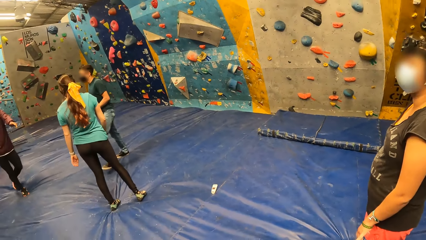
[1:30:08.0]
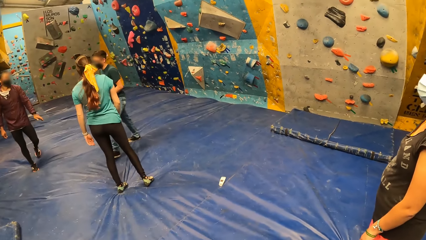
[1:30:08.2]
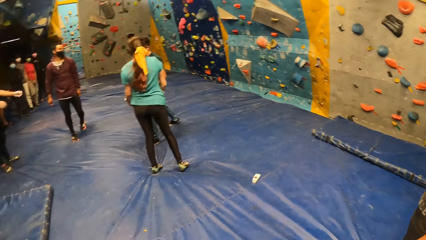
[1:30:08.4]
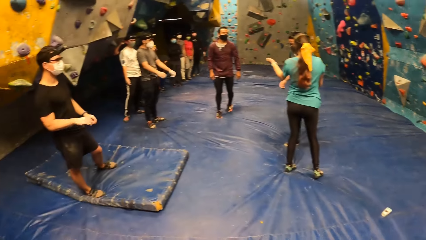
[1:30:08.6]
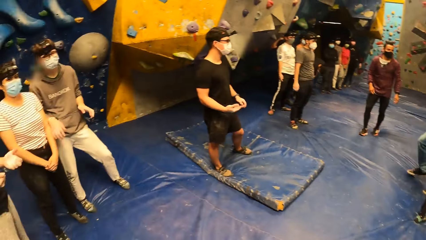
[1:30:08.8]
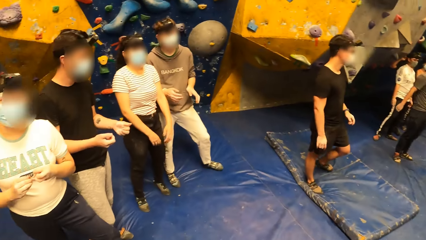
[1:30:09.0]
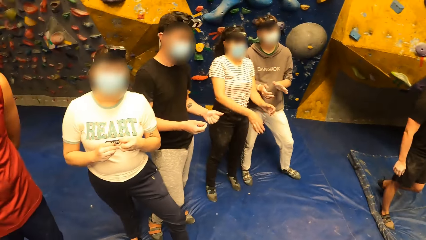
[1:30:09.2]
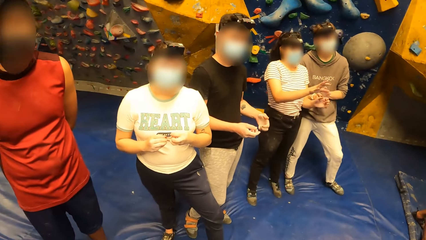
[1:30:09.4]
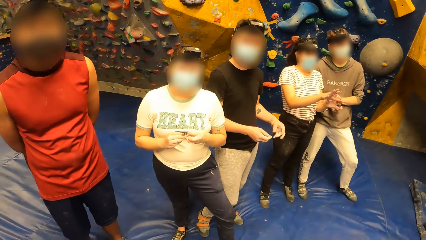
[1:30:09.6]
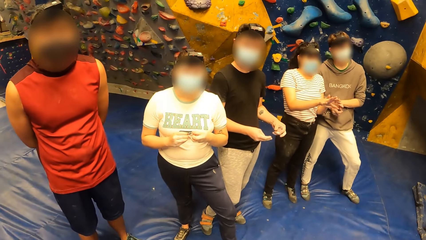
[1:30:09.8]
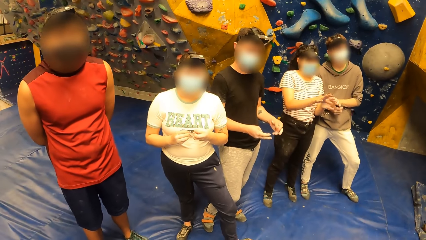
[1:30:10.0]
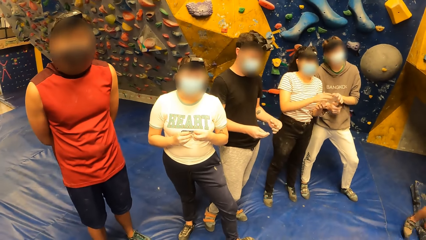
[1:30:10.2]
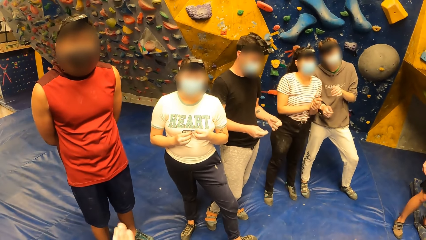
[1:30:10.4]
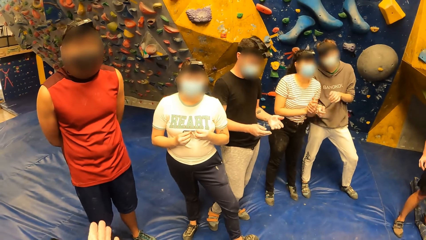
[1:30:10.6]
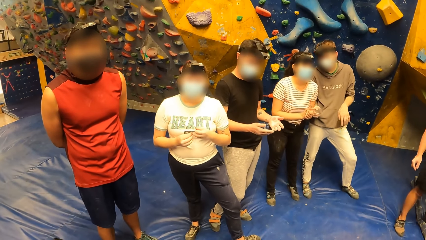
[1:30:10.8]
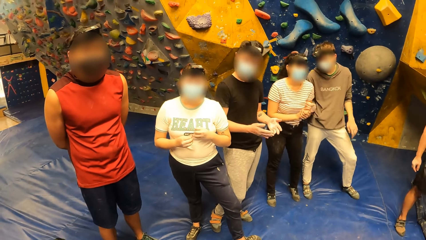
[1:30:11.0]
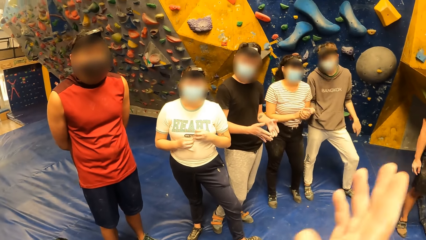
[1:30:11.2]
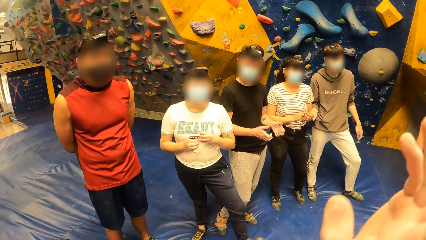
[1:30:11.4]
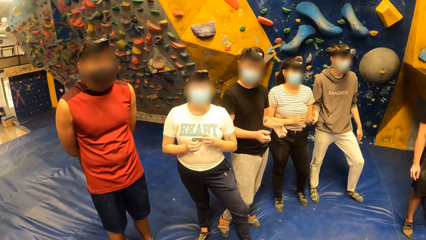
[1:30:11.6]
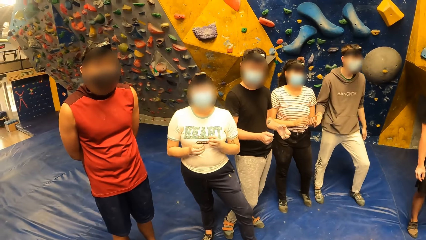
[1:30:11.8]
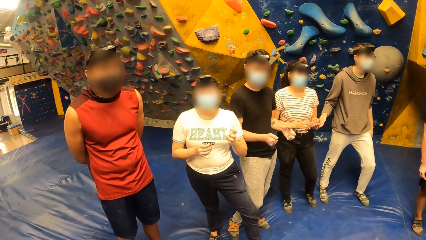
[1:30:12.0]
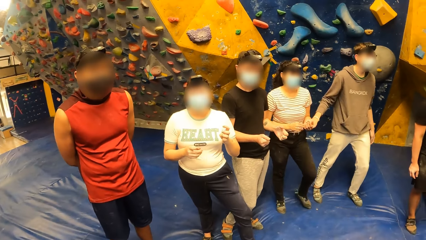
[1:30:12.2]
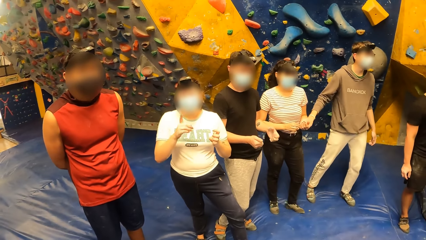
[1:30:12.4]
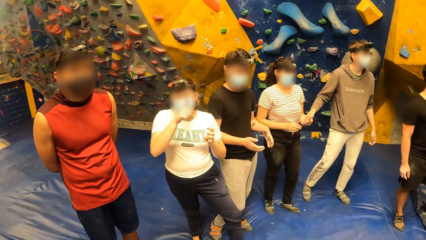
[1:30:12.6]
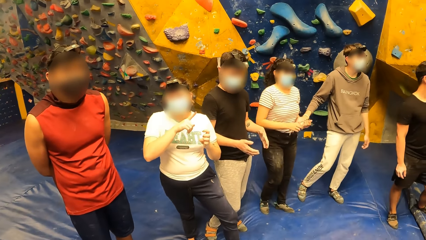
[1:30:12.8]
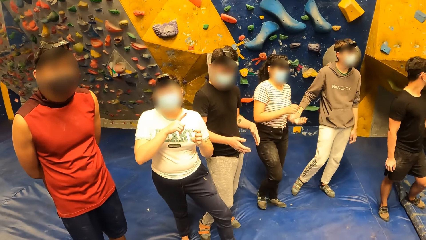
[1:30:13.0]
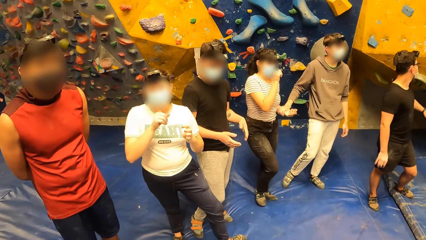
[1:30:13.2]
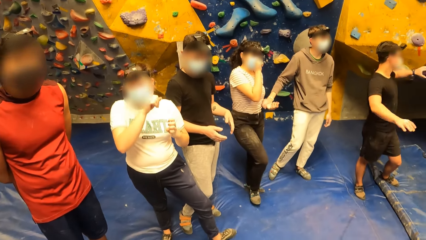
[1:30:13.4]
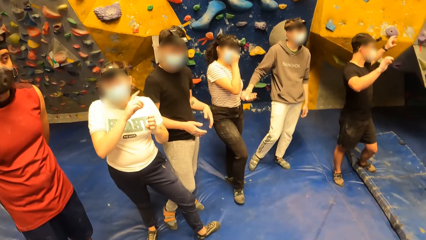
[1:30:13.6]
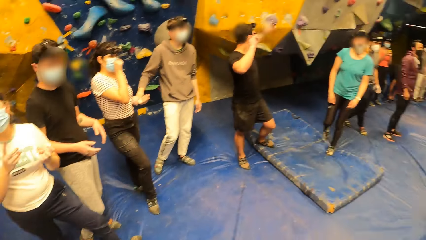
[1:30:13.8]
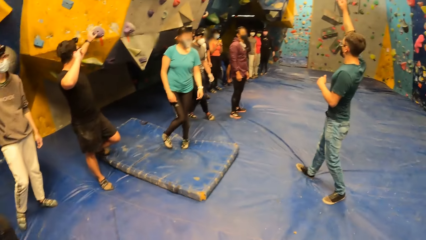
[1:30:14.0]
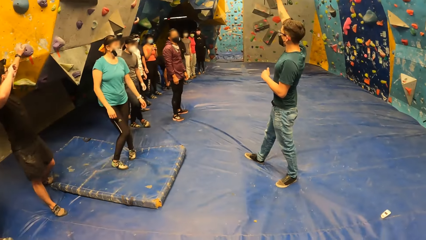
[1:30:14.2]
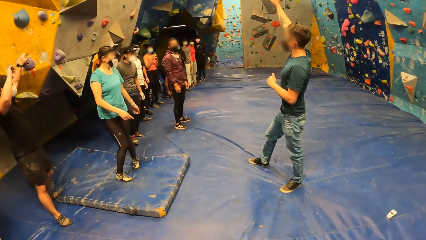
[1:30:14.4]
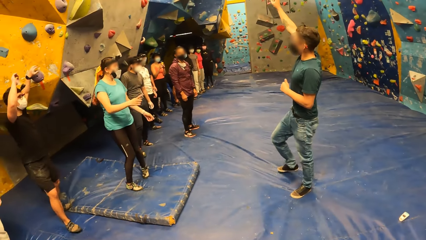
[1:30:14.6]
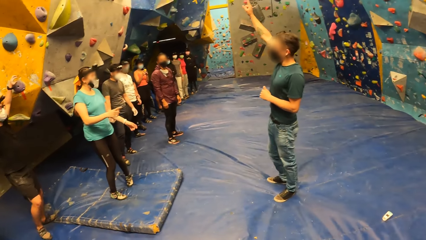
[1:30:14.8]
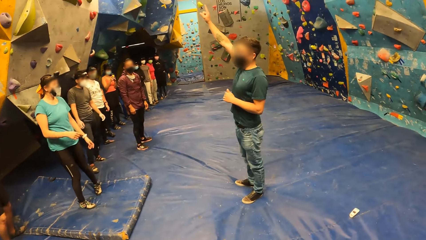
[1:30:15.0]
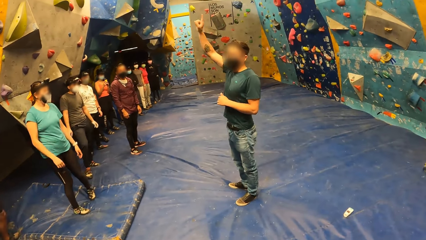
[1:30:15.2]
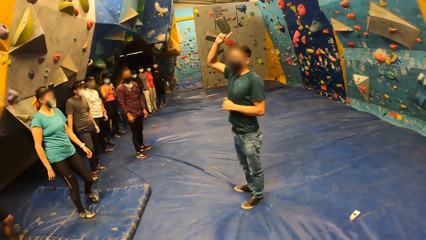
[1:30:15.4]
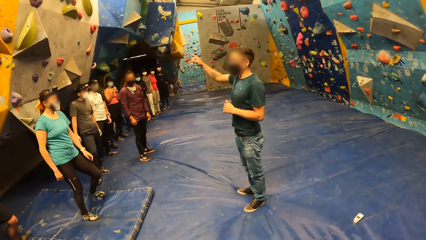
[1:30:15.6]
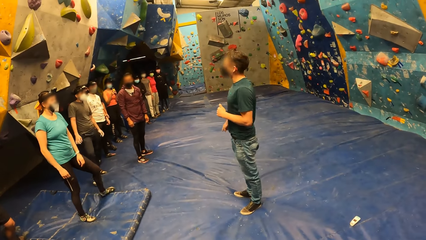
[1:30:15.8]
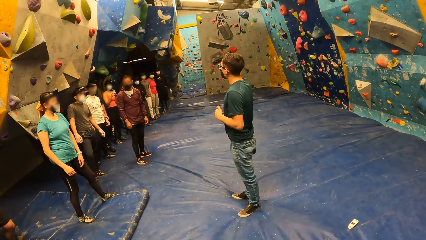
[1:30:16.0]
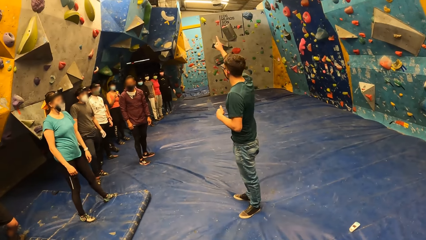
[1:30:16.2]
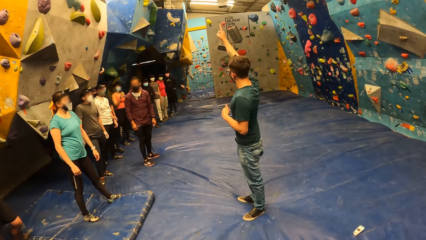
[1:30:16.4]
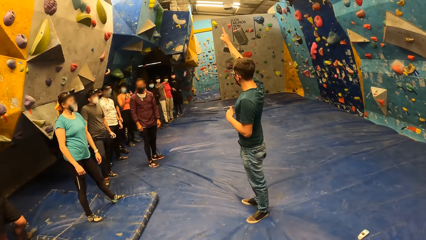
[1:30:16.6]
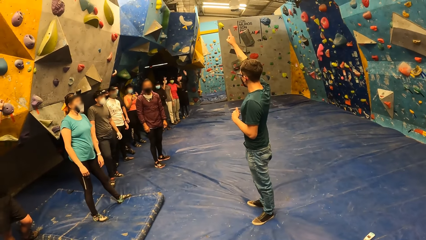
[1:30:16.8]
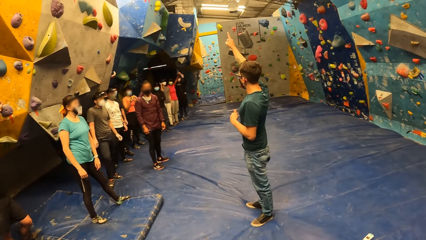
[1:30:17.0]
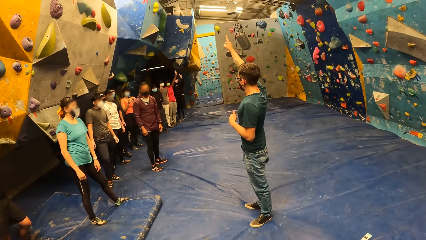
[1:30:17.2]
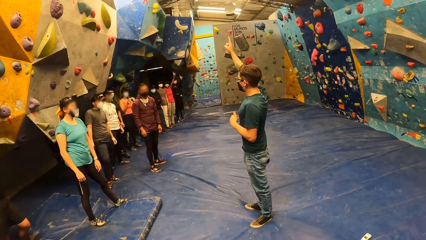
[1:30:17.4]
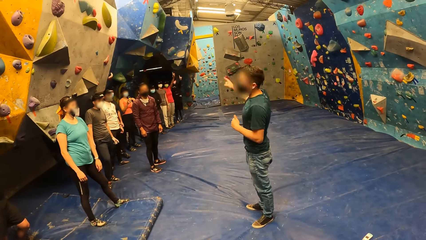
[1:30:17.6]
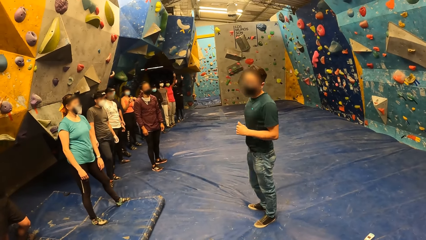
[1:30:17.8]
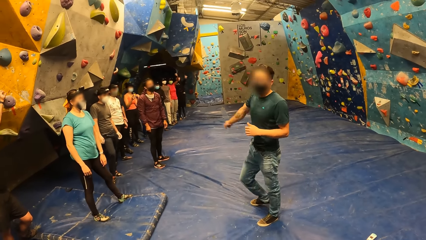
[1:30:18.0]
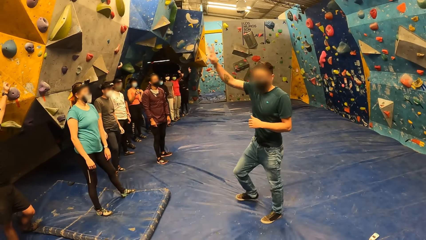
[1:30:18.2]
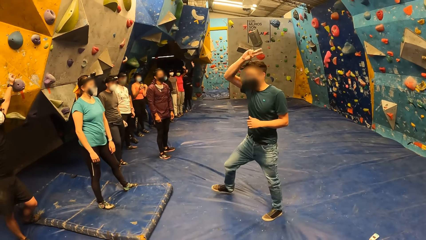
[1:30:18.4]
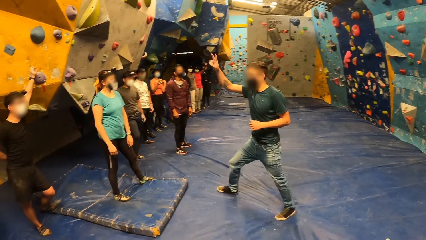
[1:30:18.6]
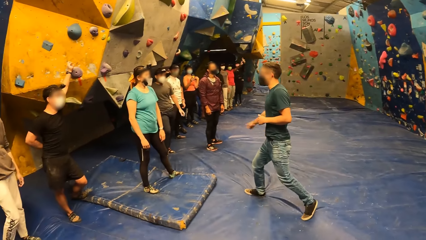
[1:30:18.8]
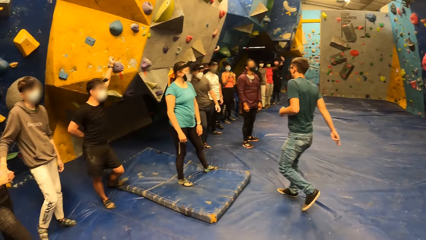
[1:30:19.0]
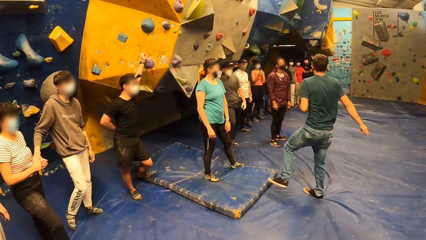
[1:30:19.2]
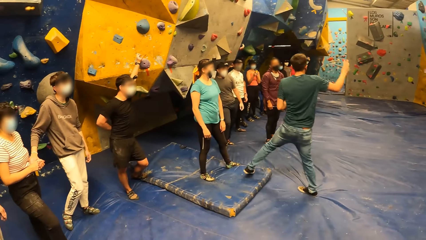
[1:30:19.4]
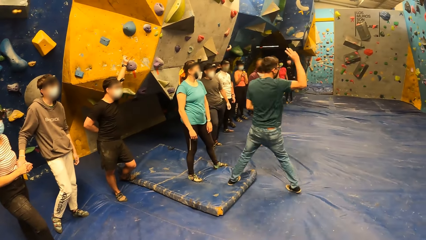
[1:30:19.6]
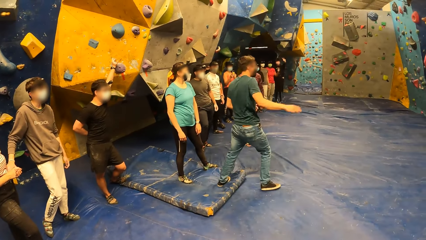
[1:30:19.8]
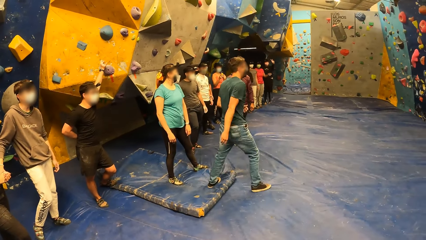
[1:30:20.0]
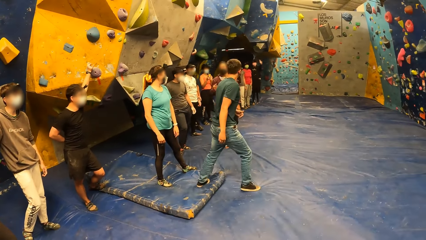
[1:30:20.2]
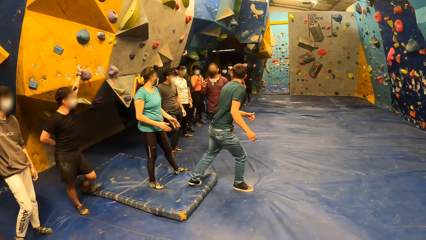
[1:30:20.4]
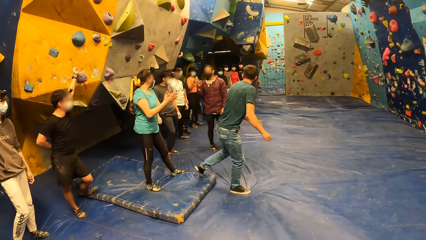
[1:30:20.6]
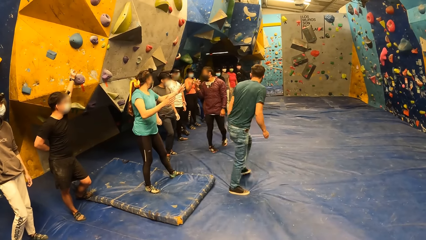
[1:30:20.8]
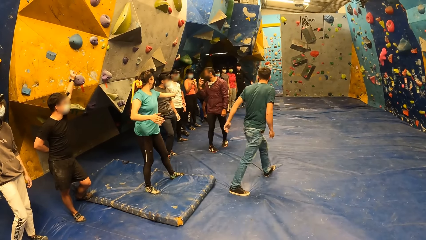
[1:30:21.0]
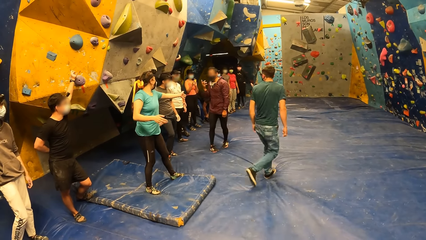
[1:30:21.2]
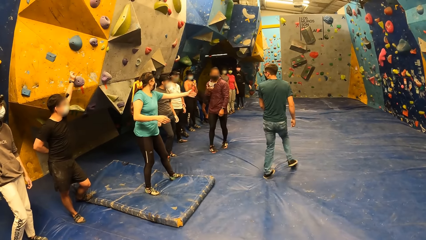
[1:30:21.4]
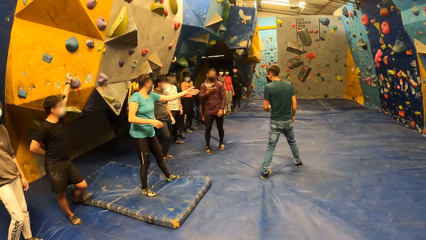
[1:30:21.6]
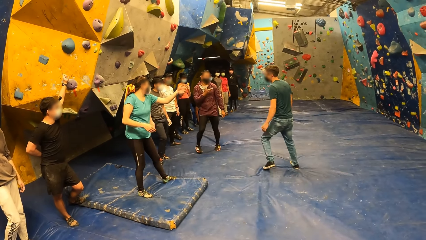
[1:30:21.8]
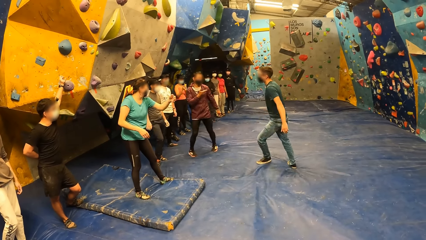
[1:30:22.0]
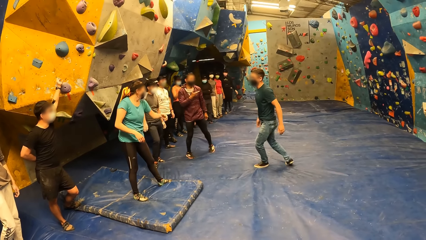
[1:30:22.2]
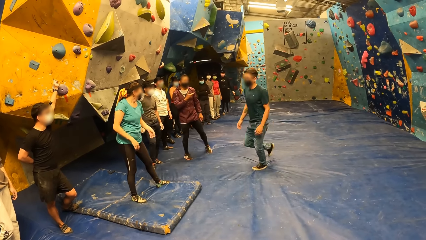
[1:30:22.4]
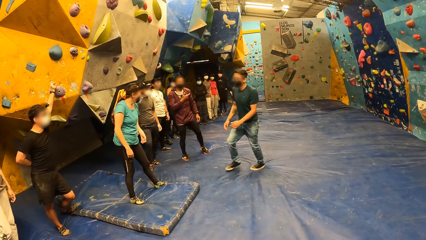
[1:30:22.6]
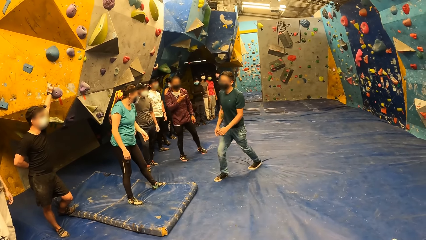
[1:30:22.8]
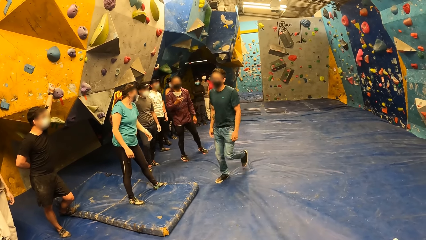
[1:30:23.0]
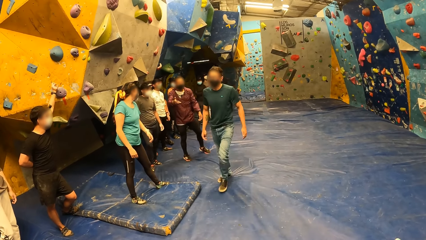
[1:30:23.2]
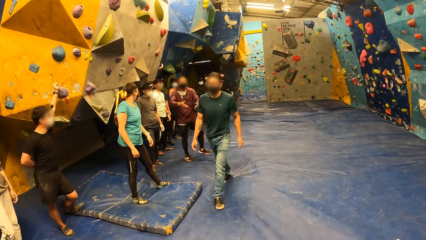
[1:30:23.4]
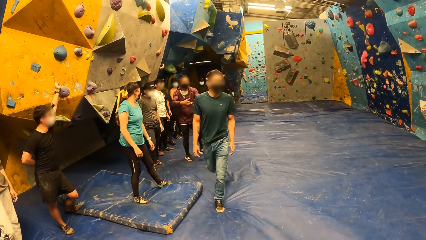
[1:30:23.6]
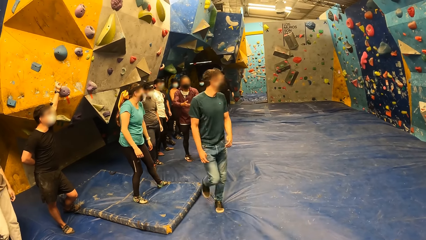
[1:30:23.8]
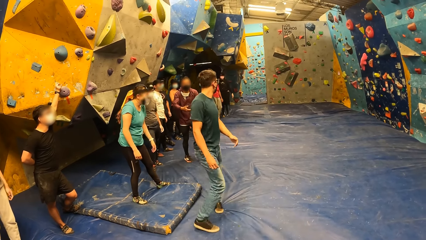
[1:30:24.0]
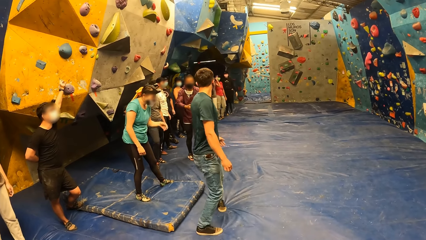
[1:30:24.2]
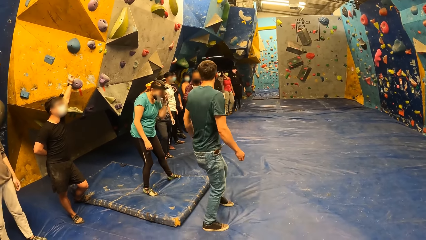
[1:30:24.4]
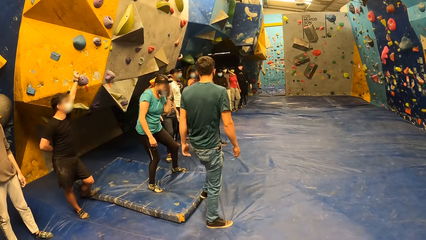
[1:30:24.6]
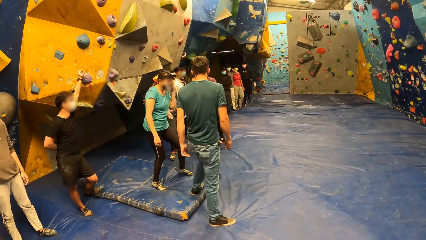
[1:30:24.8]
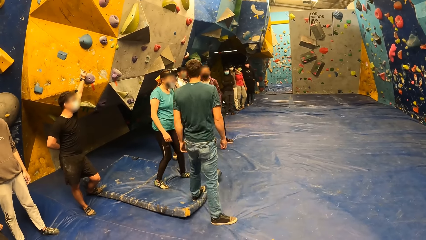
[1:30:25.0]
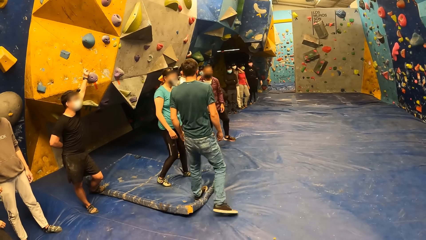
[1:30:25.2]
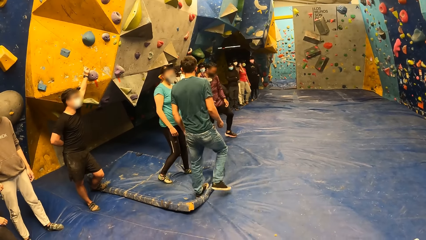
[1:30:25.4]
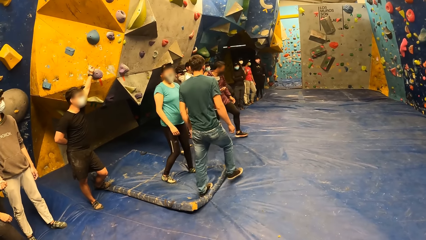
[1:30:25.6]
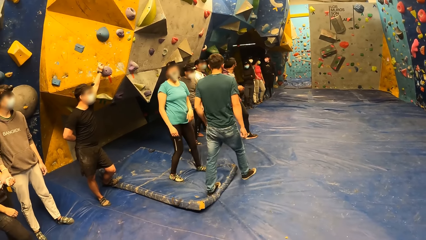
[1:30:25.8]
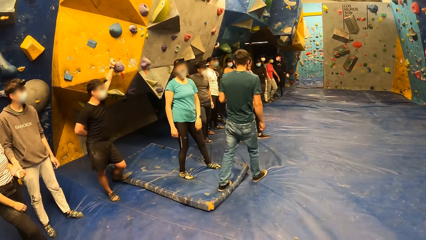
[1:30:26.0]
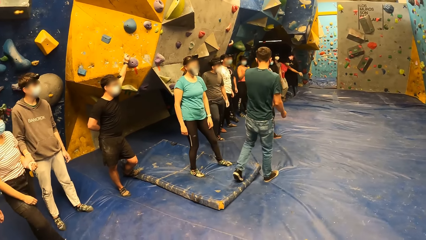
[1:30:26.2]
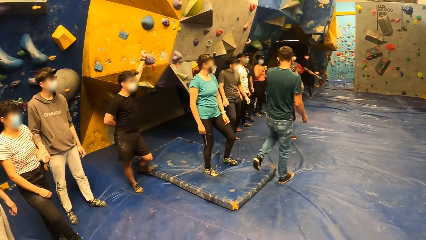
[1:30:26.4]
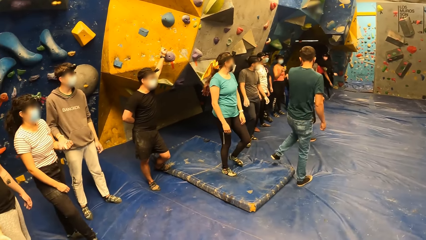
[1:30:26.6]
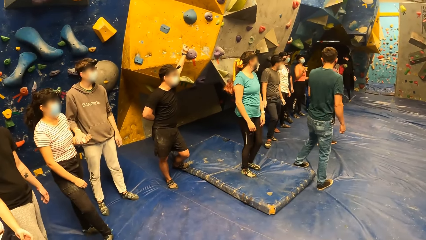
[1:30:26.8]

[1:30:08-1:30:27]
A woman stands on the floor. The camera wearer stands on the floor. An instructor motions with his right hand. A man raises one hand and walks around.
